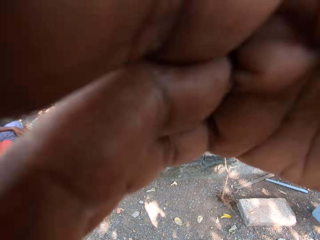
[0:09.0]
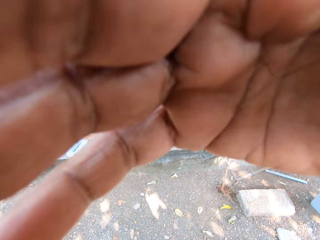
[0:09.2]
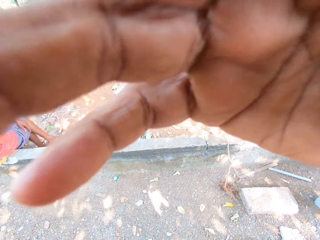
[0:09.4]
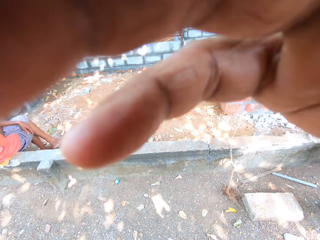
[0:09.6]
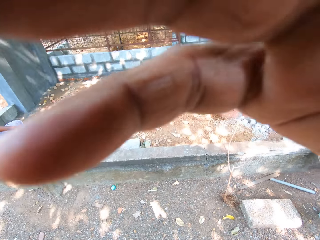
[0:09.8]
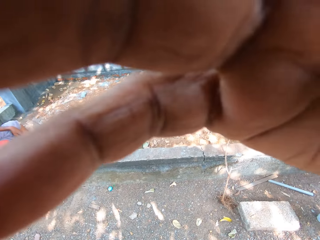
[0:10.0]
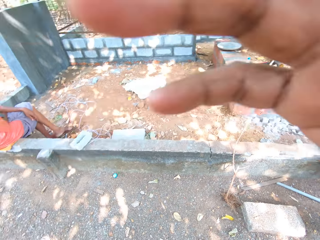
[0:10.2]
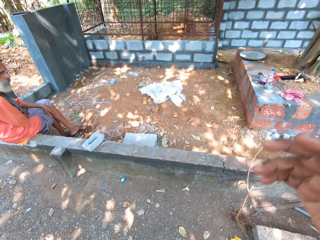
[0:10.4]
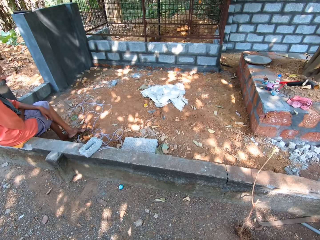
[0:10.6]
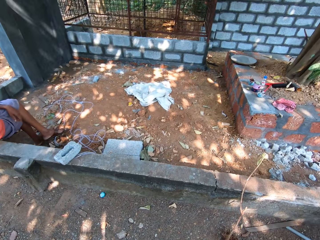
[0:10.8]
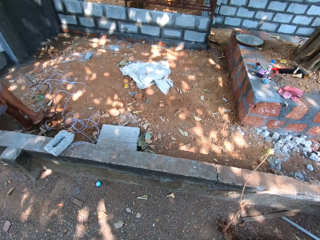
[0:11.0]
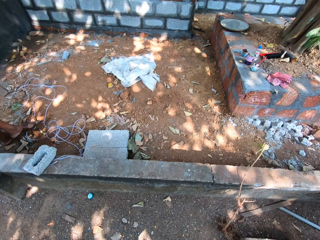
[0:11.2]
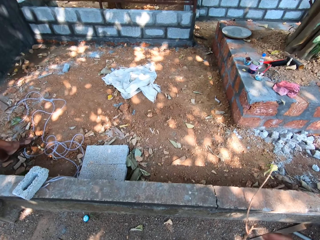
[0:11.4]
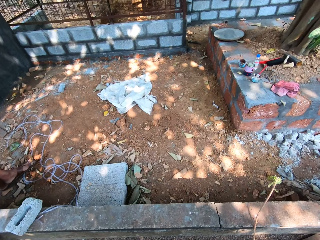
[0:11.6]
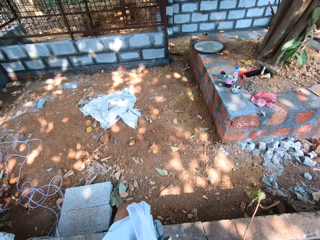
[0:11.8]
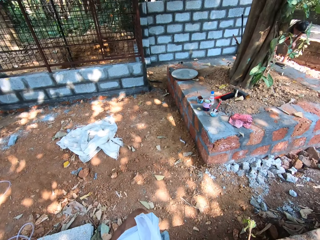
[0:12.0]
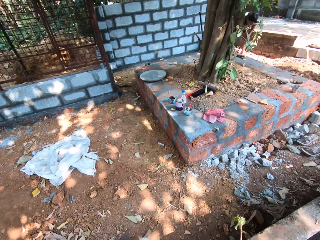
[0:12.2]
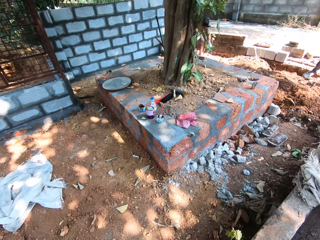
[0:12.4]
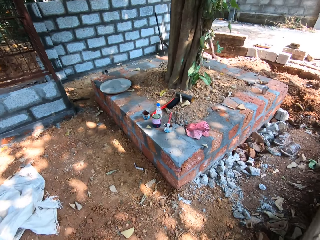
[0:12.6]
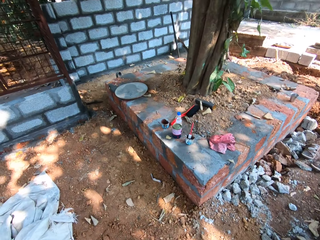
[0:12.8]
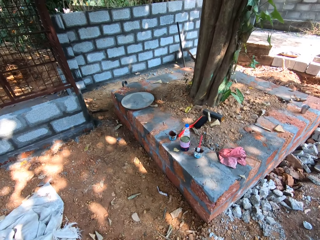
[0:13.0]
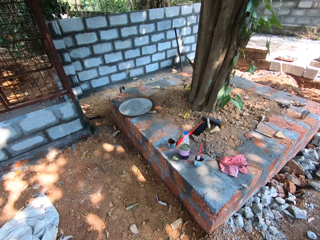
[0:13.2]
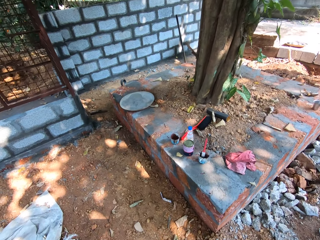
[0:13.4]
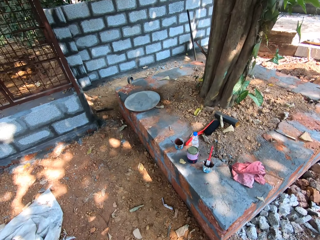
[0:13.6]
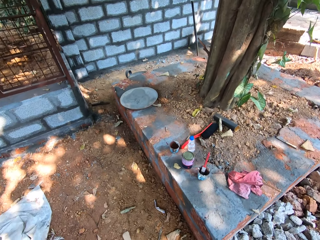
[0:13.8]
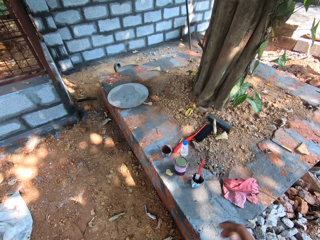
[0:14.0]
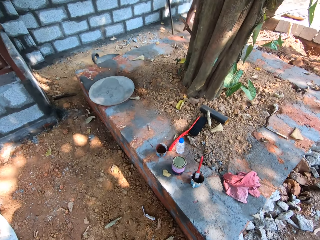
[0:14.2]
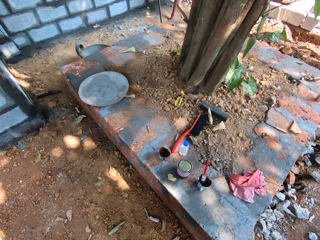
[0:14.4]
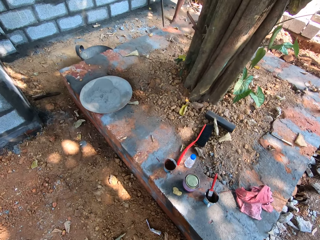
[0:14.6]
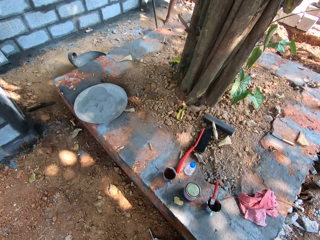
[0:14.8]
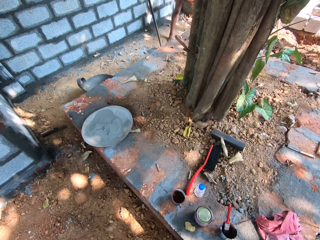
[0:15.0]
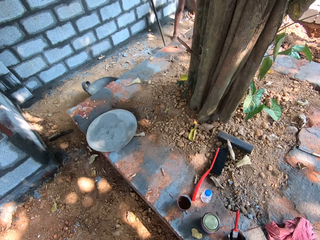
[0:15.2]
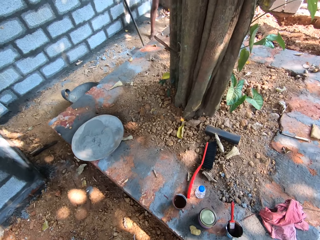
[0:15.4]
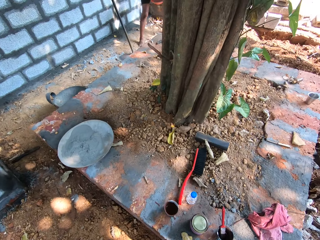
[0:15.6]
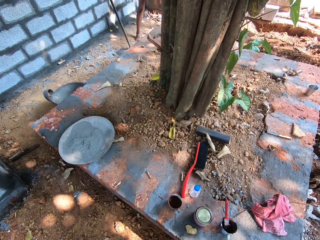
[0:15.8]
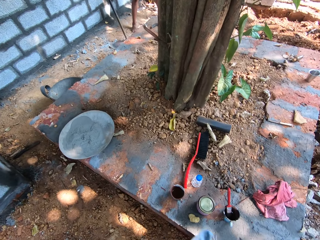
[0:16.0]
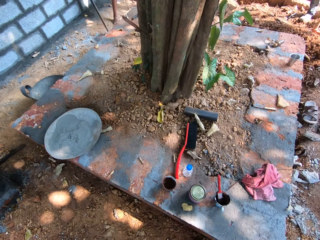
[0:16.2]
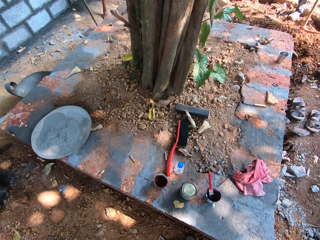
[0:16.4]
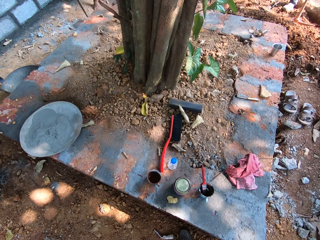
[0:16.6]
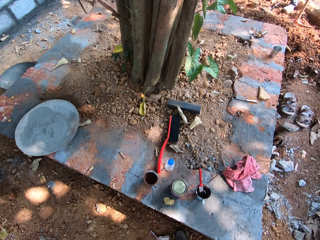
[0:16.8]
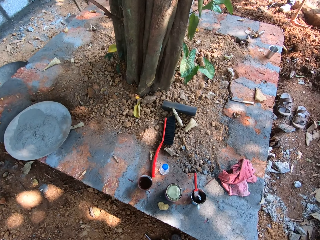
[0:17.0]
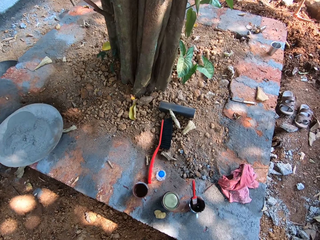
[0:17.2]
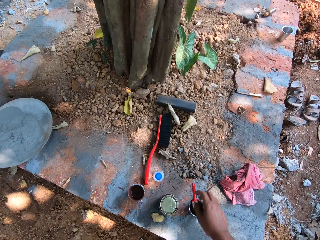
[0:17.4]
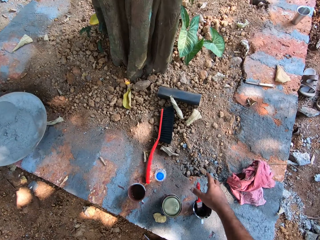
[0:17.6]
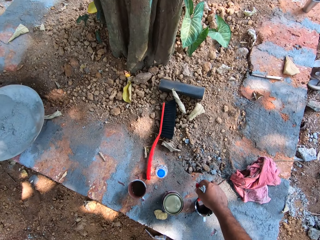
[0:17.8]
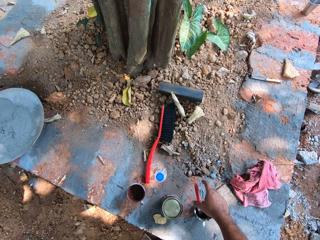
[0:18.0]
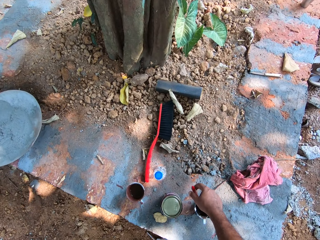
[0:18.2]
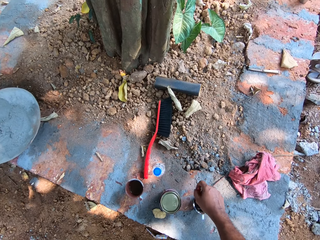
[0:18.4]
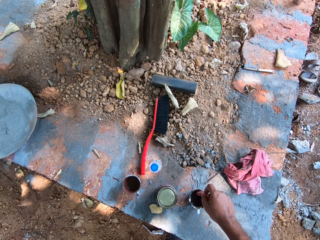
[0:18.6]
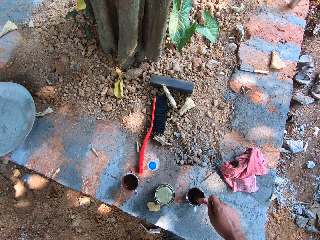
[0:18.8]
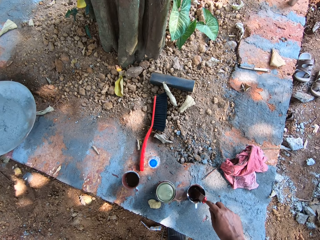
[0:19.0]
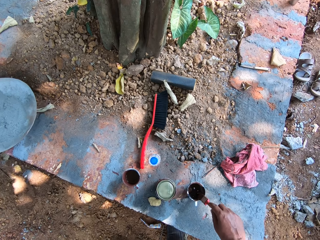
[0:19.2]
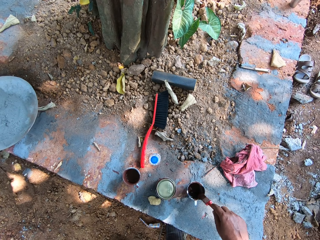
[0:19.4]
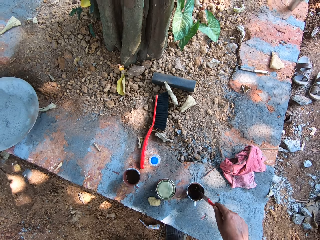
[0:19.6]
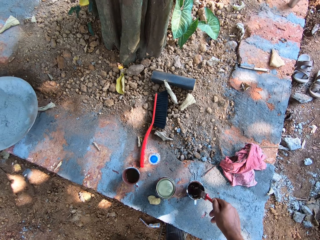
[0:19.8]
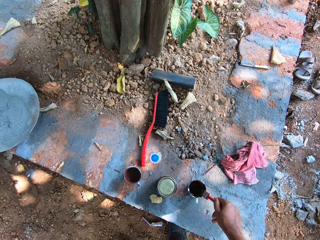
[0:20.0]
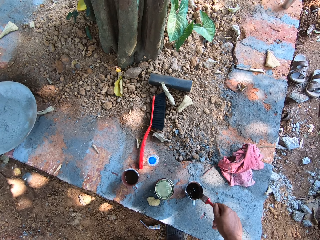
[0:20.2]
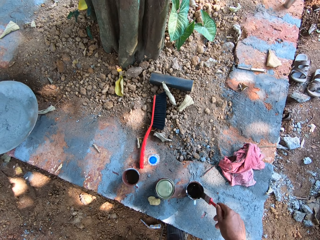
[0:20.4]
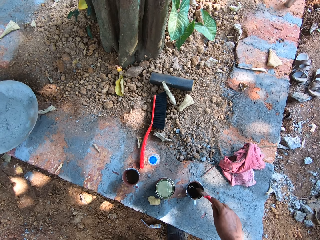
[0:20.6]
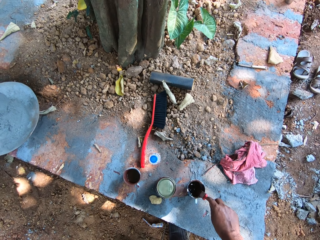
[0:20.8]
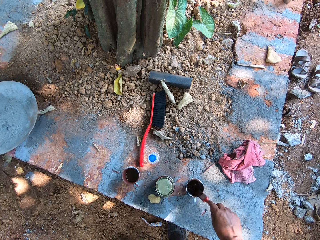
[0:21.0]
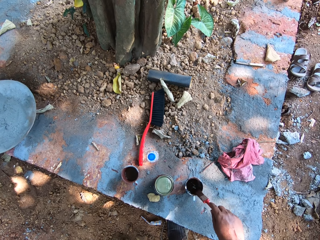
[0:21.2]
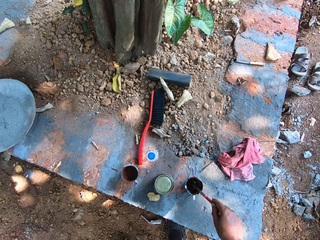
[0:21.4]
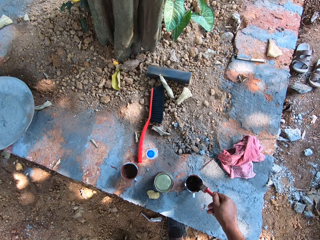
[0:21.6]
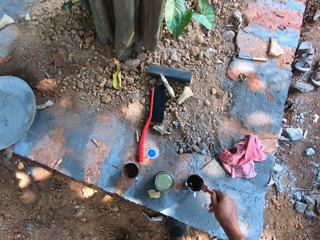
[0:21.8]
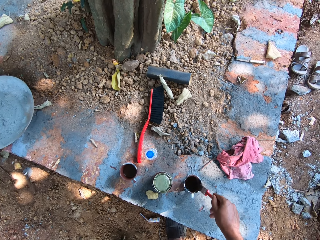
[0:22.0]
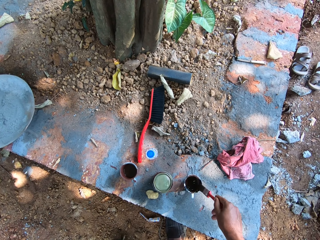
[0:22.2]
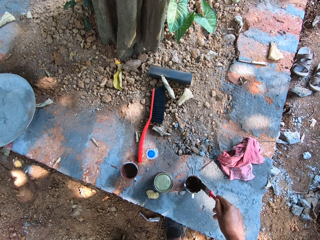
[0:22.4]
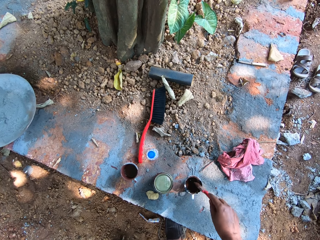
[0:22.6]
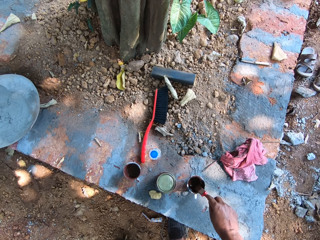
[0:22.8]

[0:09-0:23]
The camera wearer lowers his right hand from his face. He walks on the compound. He picks a paint brush from a paint container on the pavement with his right hand. He holds the painting brush. He dabs the paint brush on the paint container with his right hand.

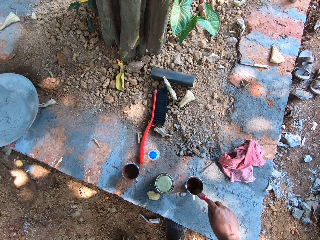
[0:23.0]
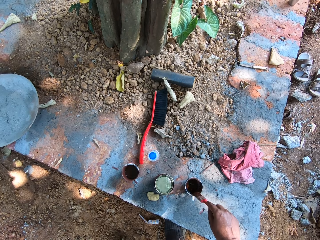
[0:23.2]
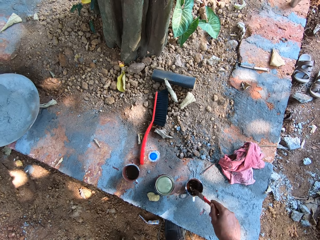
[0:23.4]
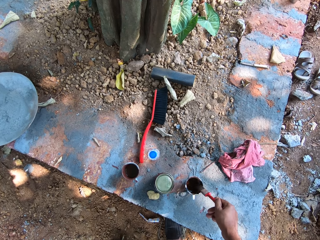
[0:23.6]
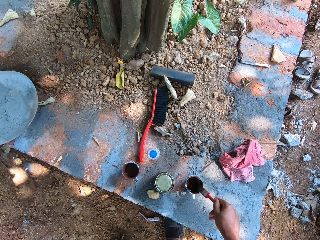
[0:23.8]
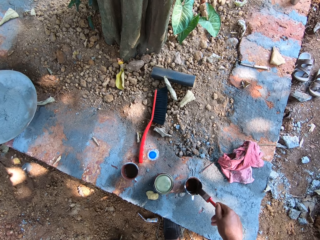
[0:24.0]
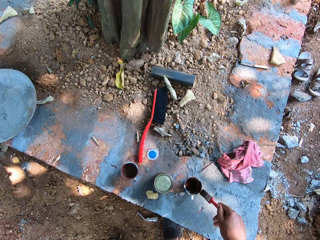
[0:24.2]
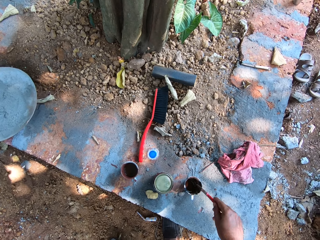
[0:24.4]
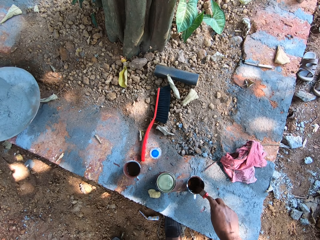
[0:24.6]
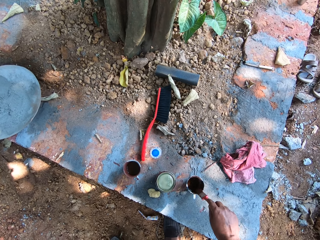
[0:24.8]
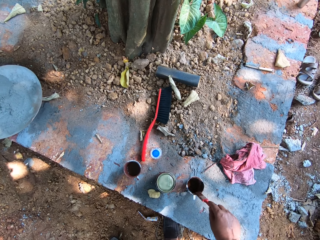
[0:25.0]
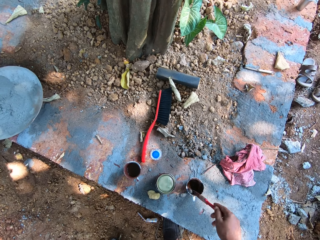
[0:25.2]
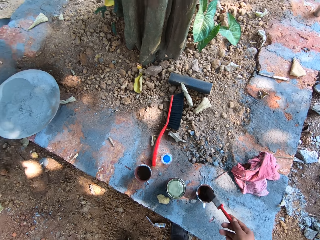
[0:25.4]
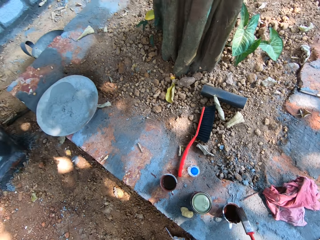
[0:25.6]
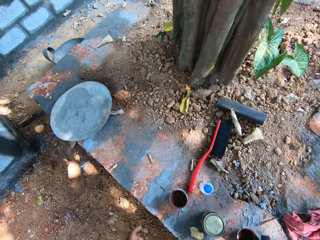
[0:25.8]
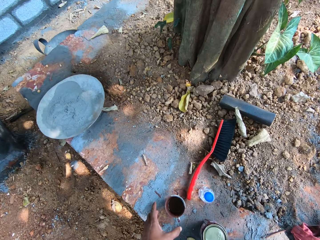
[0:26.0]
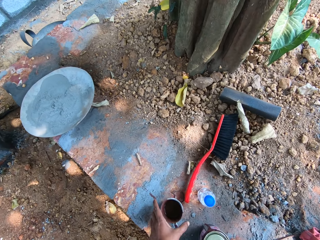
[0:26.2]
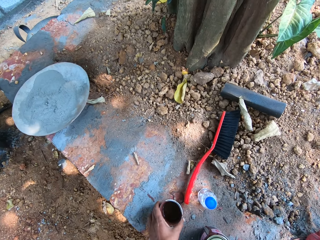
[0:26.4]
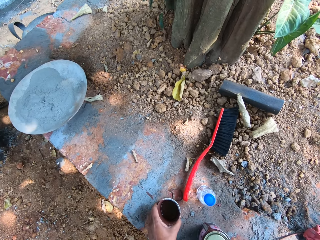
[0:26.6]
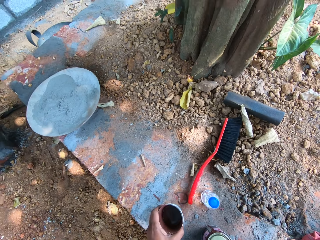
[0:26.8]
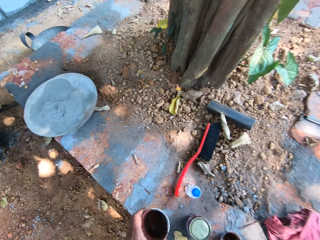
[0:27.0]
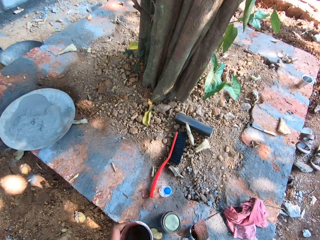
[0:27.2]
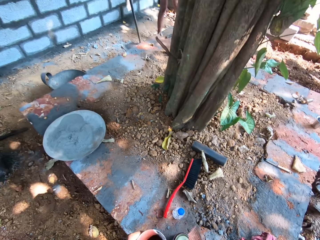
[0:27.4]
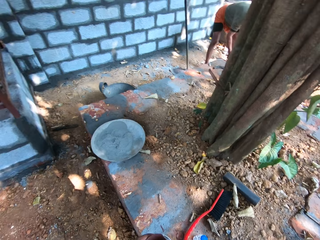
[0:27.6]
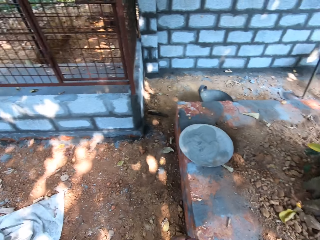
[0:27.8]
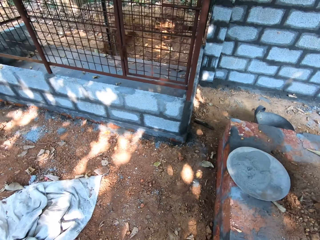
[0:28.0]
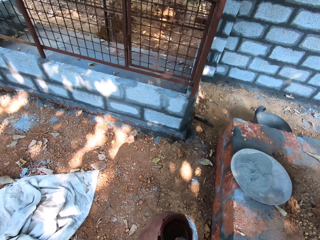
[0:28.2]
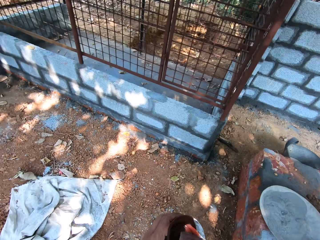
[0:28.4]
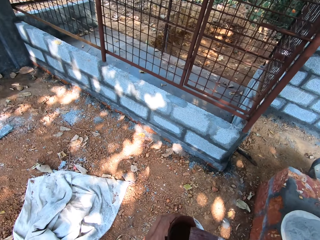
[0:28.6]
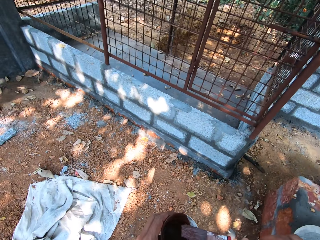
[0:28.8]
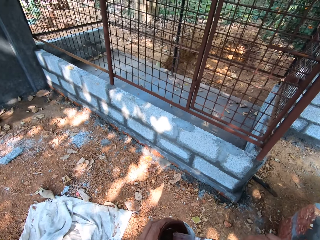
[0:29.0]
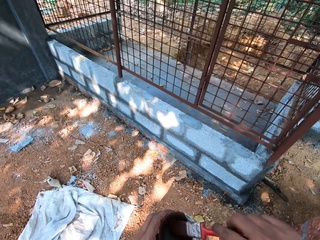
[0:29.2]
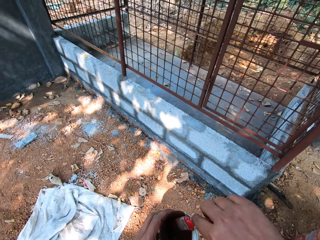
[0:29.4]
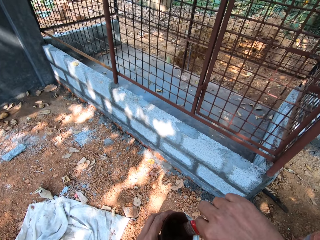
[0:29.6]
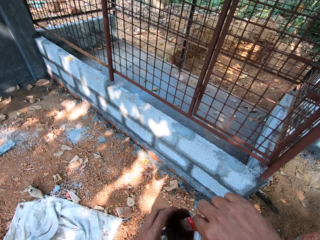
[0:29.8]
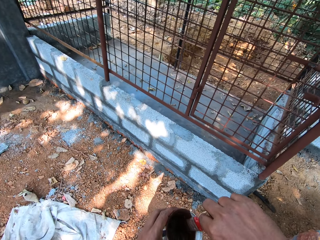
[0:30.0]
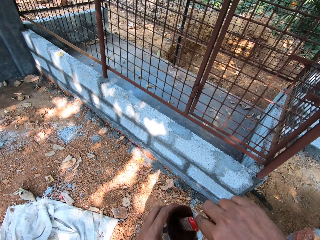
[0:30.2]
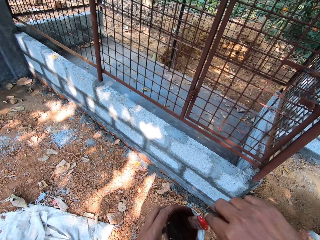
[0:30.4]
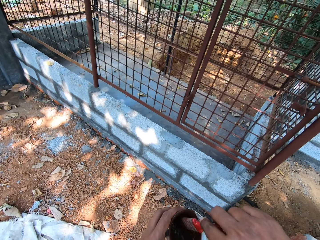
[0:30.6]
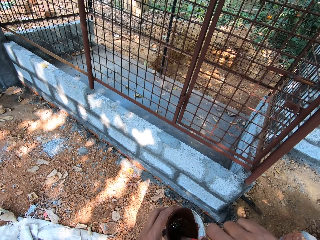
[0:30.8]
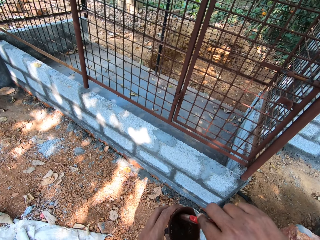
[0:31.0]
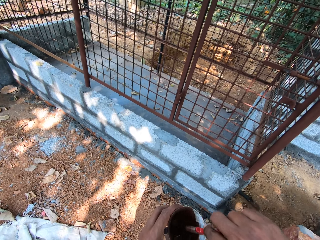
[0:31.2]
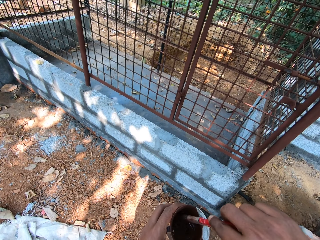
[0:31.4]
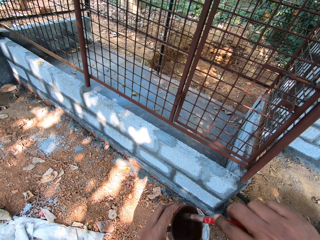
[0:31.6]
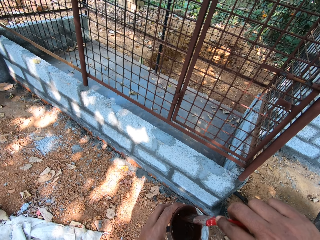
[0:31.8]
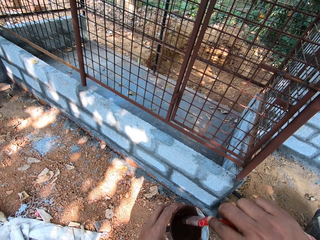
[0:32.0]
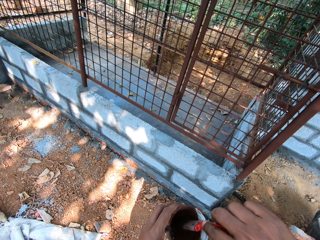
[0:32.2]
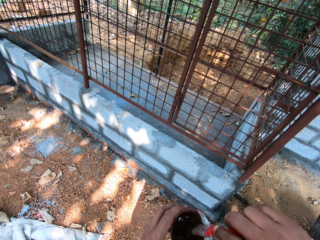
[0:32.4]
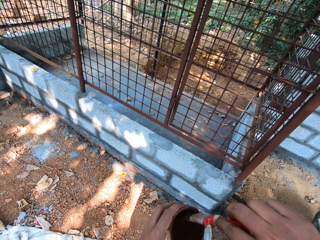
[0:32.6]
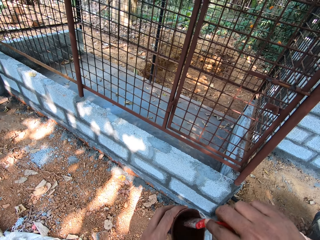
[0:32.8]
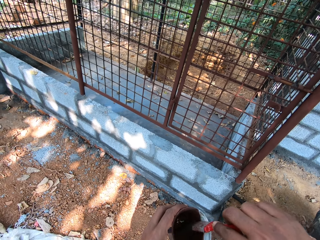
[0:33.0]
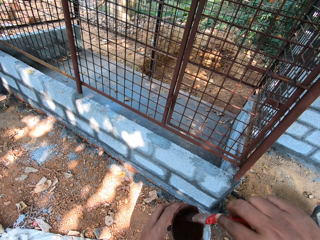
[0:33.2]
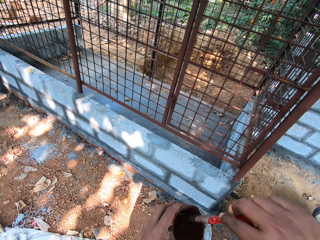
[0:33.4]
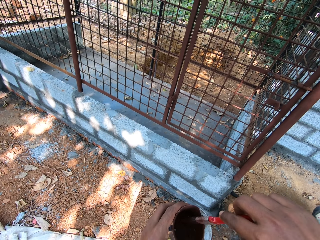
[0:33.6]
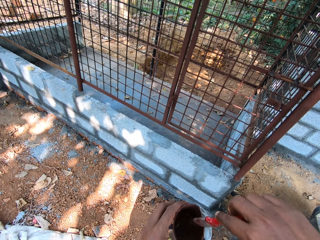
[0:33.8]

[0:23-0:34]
The camera wearer picks a cup from the pavement with his left hand. He mixes paint. He dips the paint brush in his right hand into paint in the cup in his left hand.
